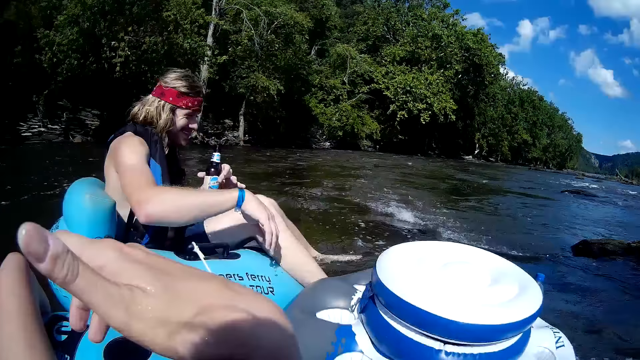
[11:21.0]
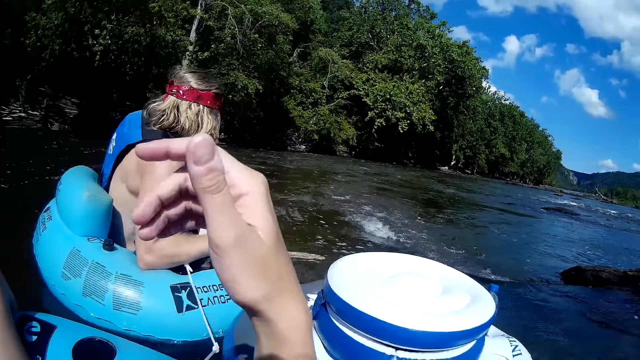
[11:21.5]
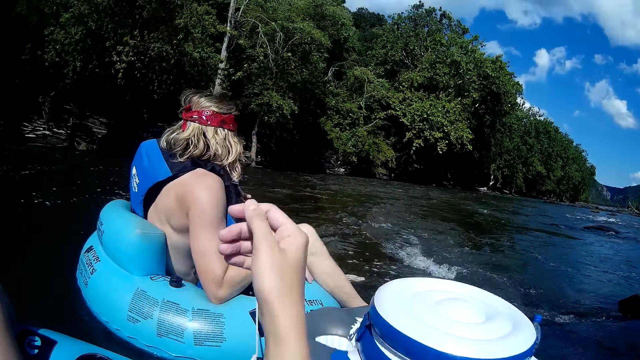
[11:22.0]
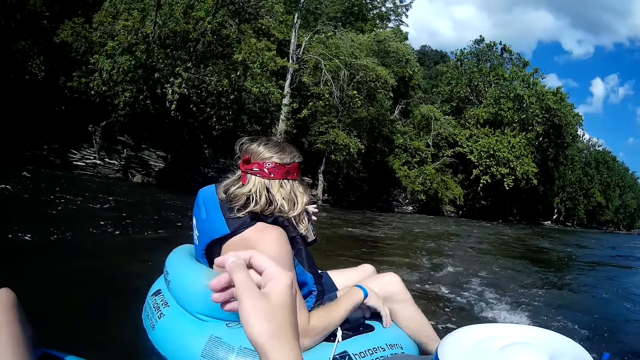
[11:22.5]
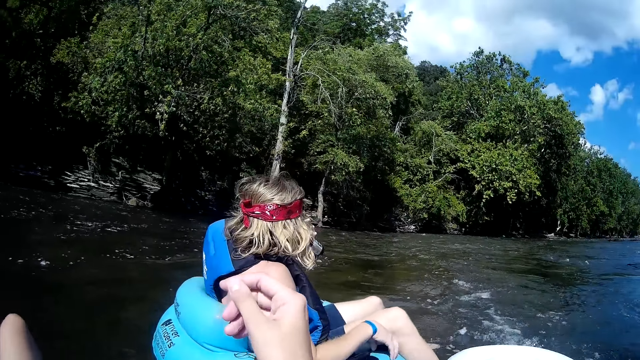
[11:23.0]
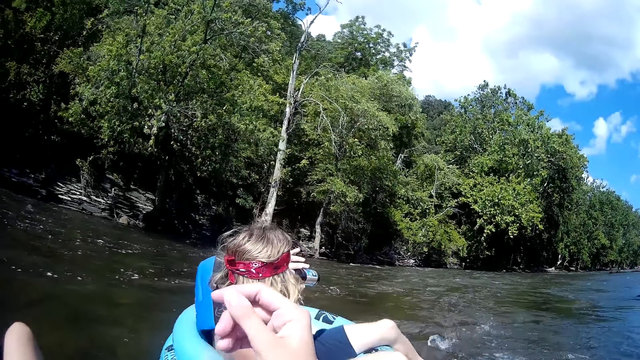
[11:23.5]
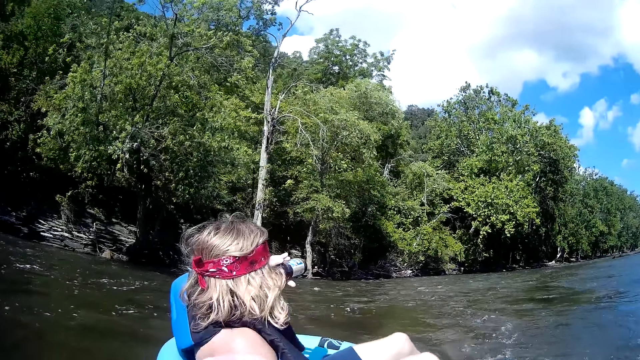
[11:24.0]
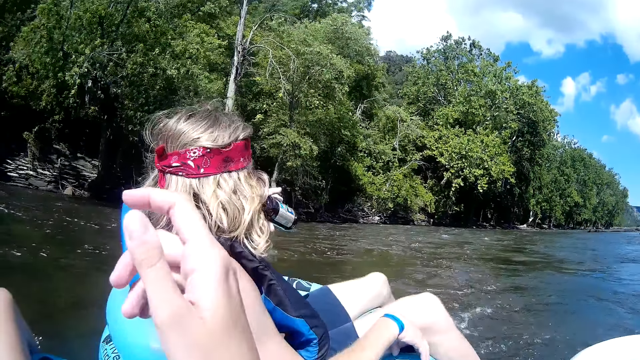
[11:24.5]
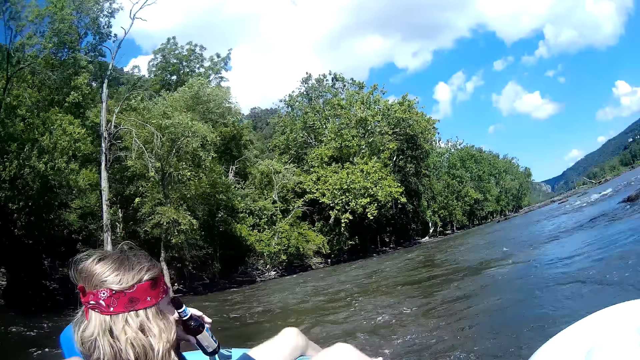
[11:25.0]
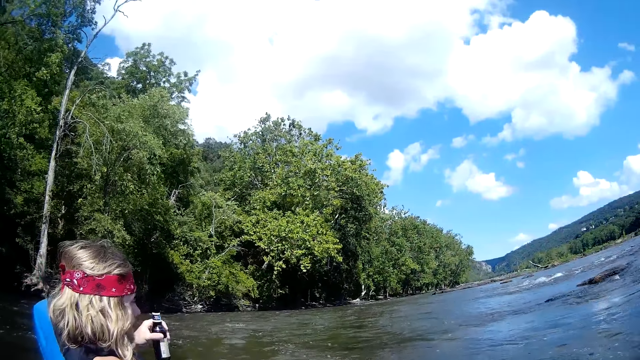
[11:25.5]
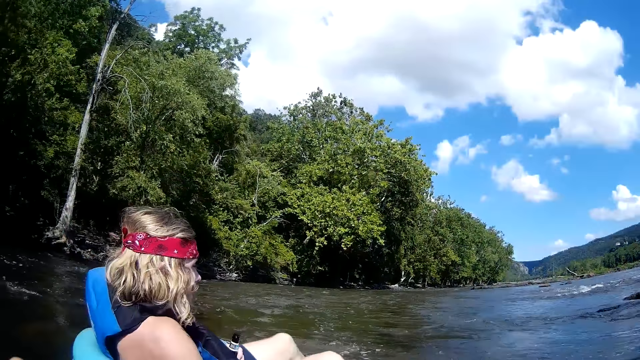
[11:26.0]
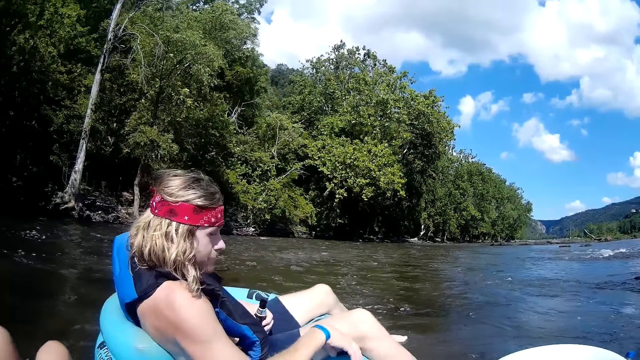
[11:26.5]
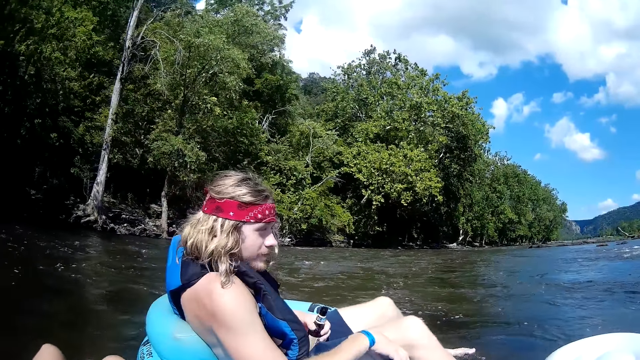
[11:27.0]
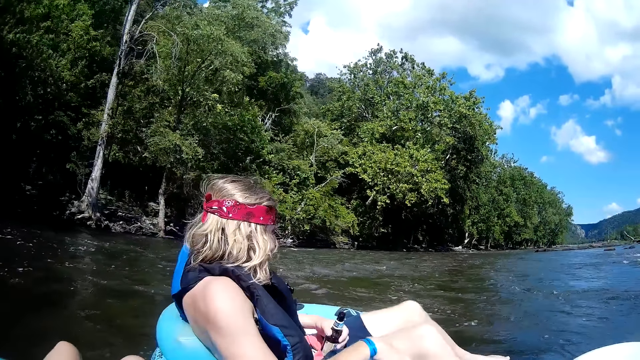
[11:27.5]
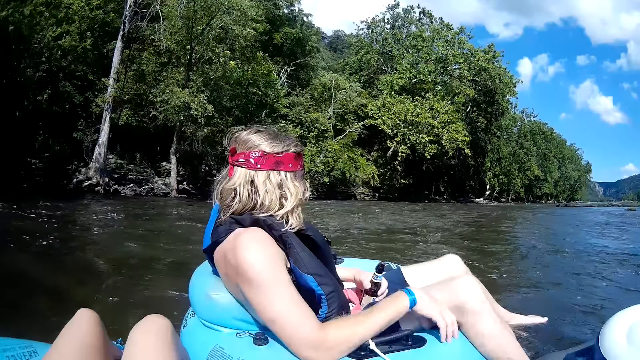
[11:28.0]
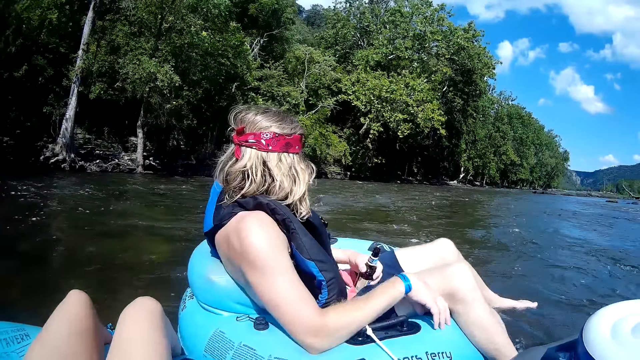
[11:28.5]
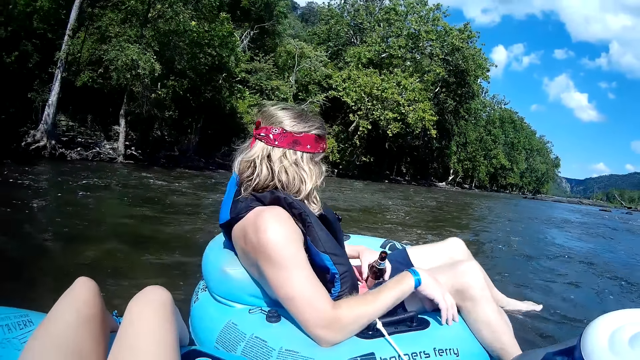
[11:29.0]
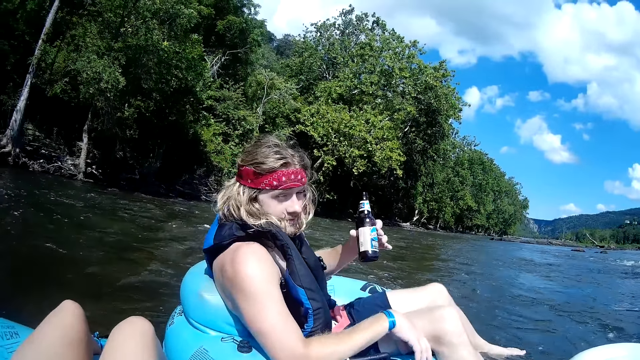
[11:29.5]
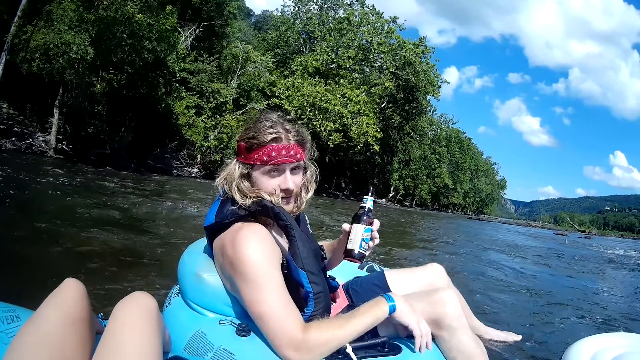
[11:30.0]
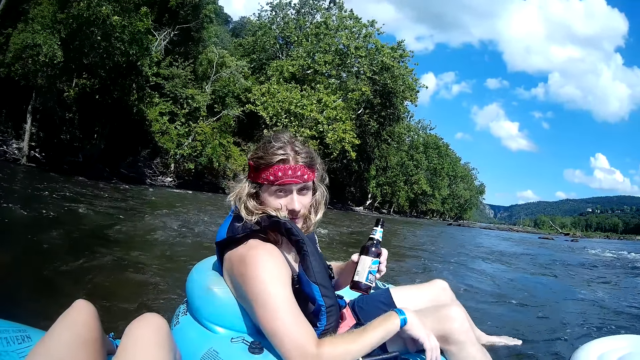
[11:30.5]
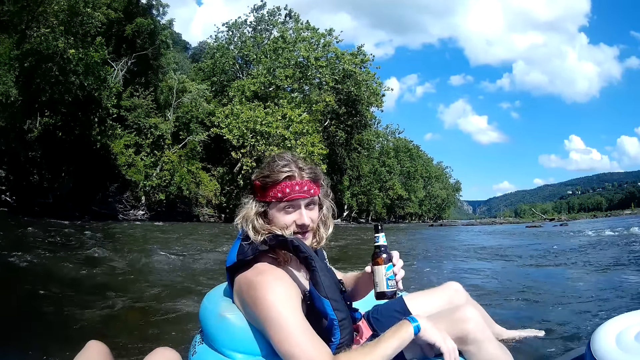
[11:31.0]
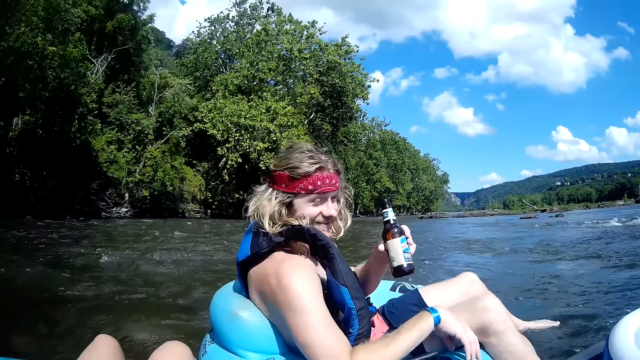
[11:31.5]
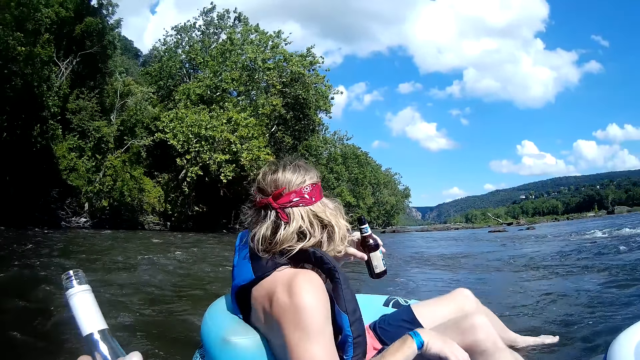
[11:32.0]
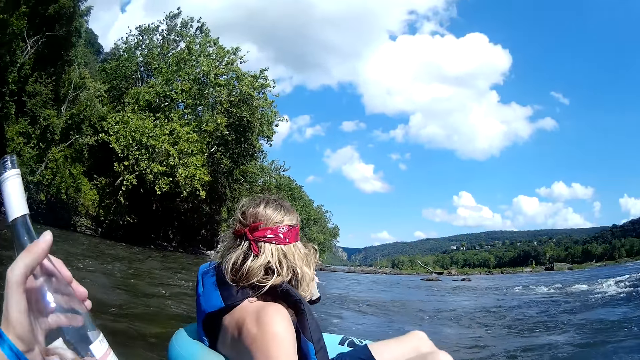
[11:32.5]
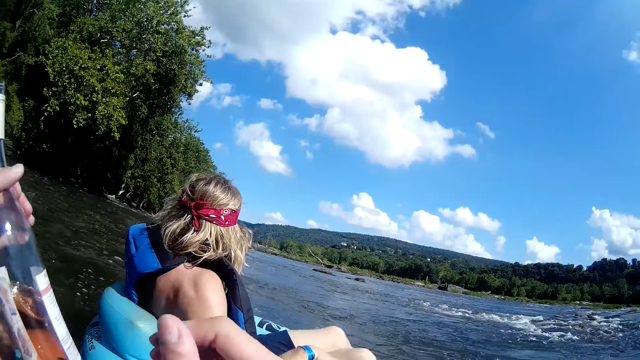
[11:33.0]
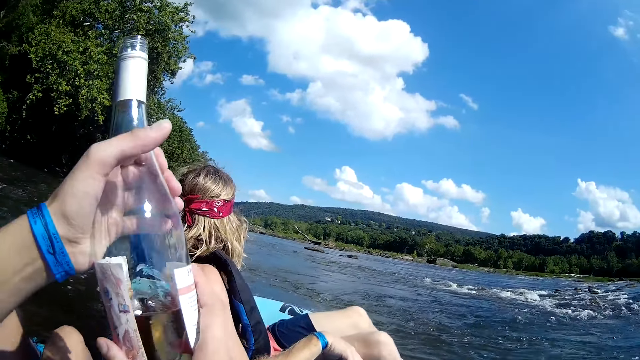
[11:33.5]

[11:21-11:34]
A man moves a hand. The camera wearer moves a hand. The man drinks some beer from the beer bottle with his left hand. The man puts down the bottle. The camera wearer stares at a person. The man holds up the bottle. The camera wearer holds up a bottle. The man drinks some beer from the beer bottle with his left hand.

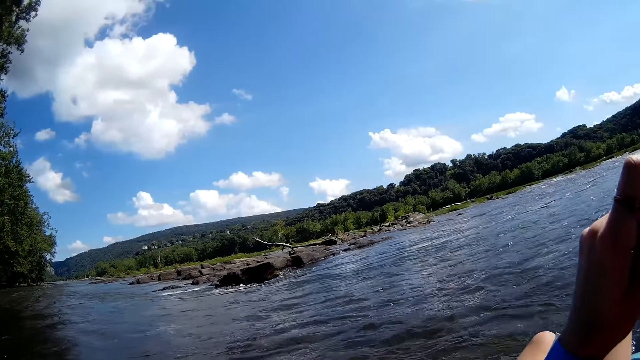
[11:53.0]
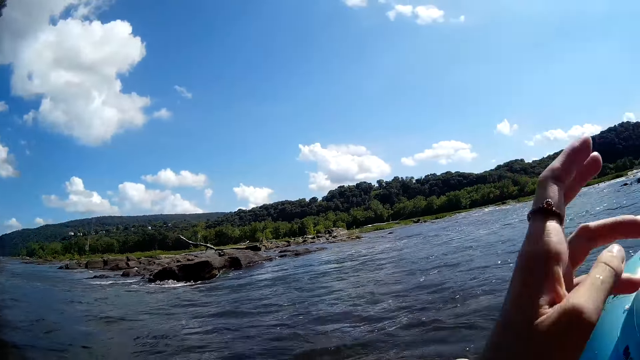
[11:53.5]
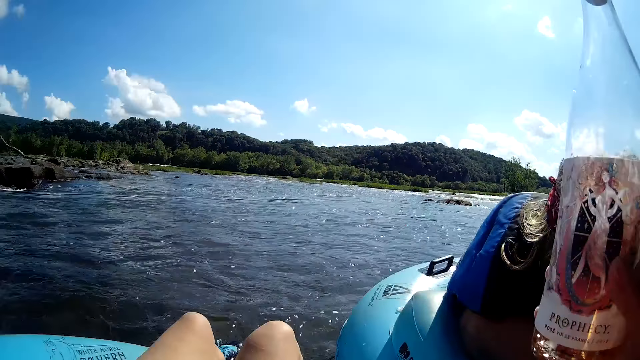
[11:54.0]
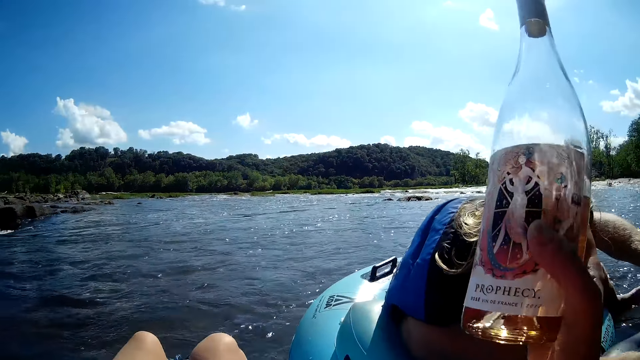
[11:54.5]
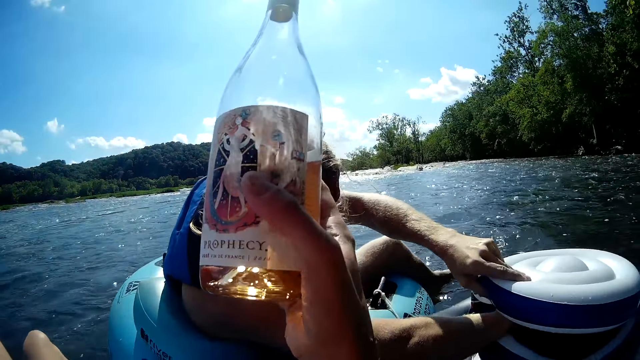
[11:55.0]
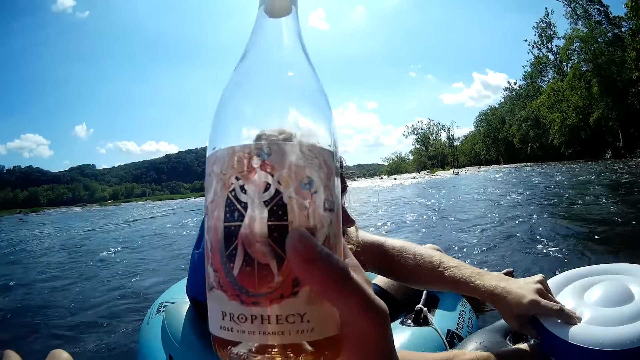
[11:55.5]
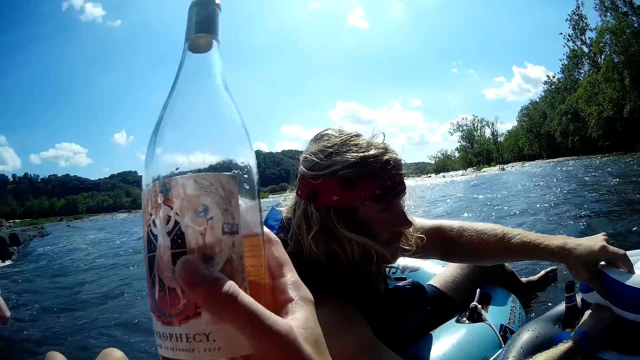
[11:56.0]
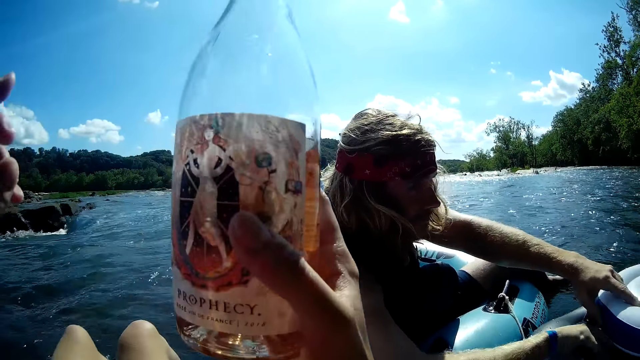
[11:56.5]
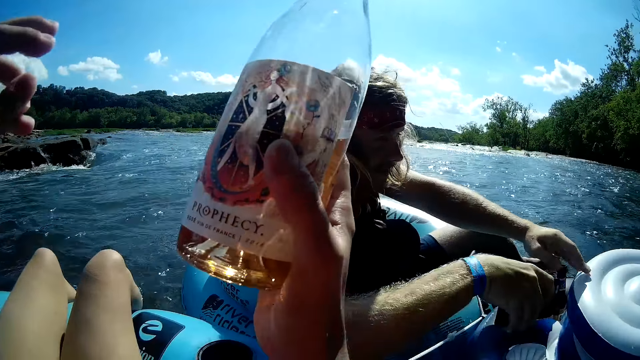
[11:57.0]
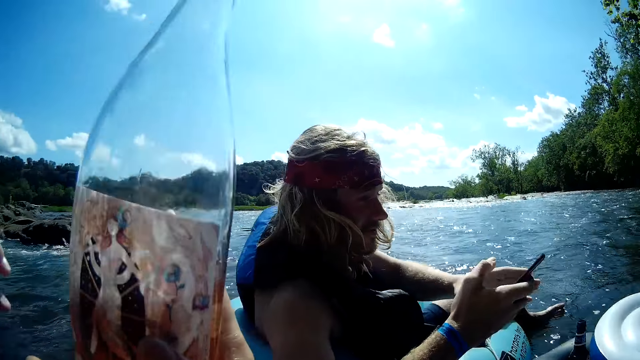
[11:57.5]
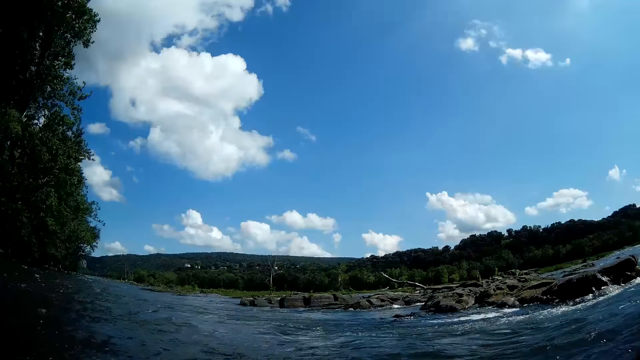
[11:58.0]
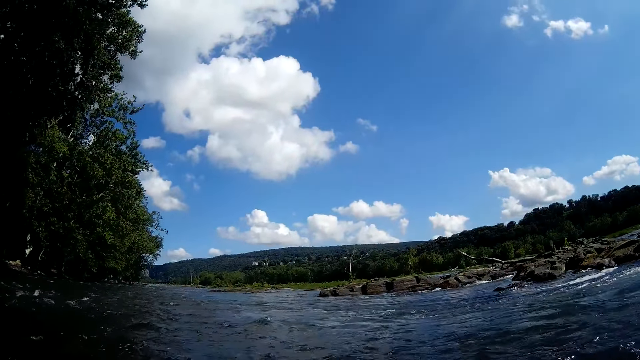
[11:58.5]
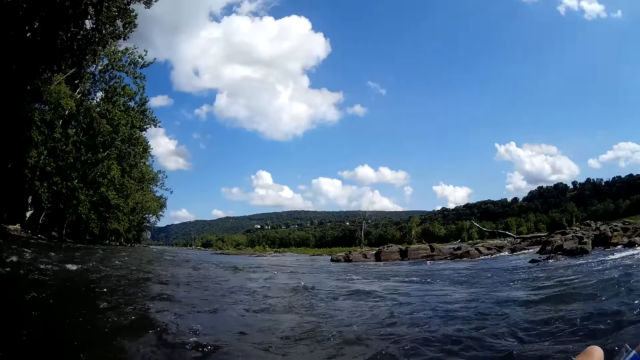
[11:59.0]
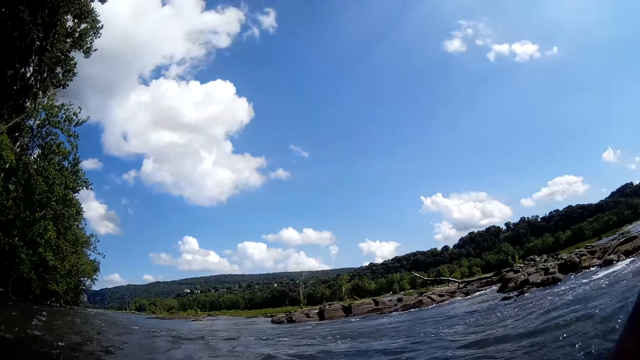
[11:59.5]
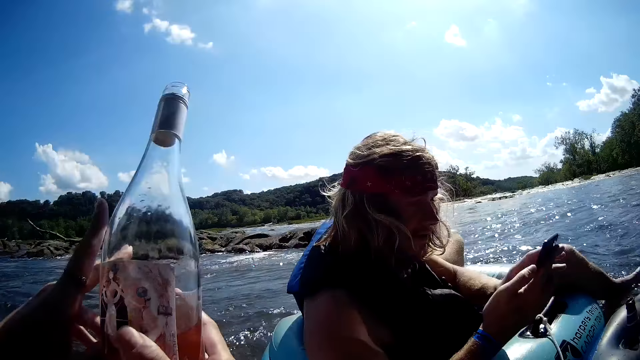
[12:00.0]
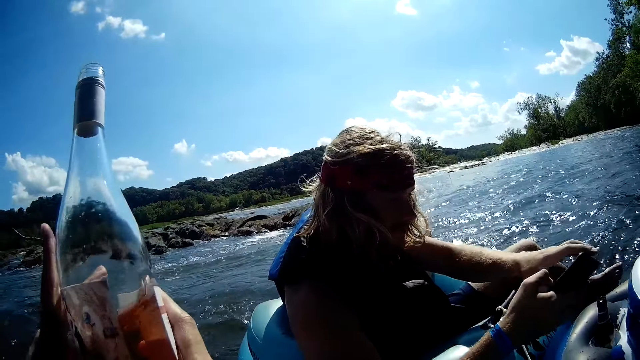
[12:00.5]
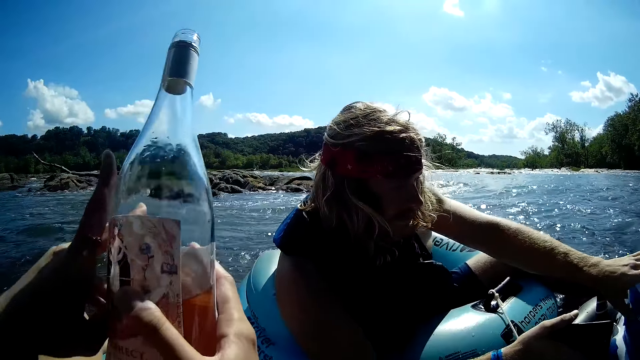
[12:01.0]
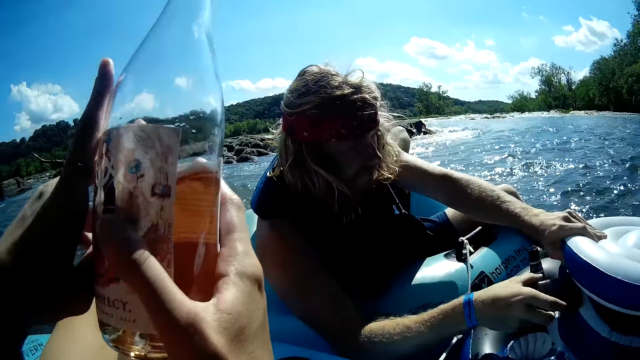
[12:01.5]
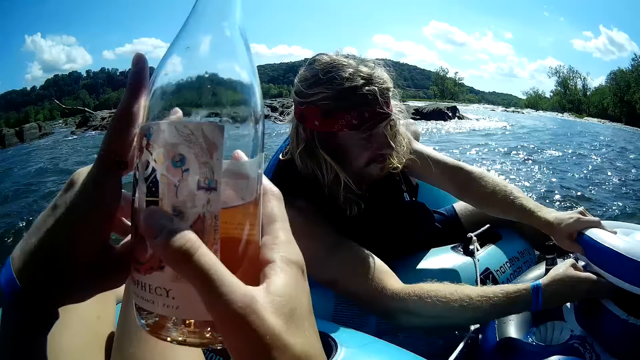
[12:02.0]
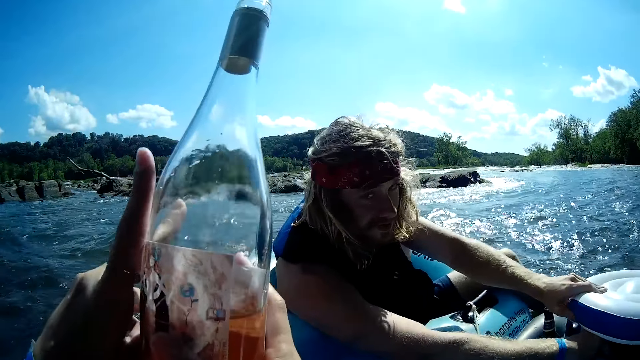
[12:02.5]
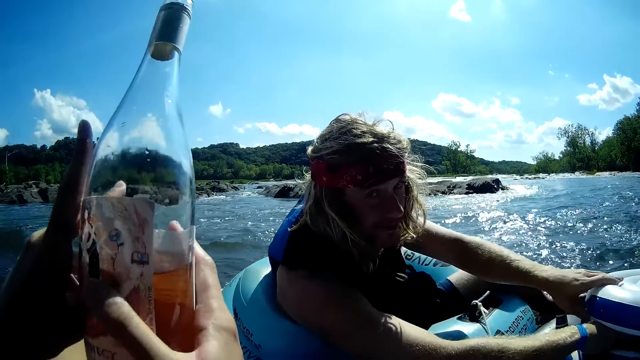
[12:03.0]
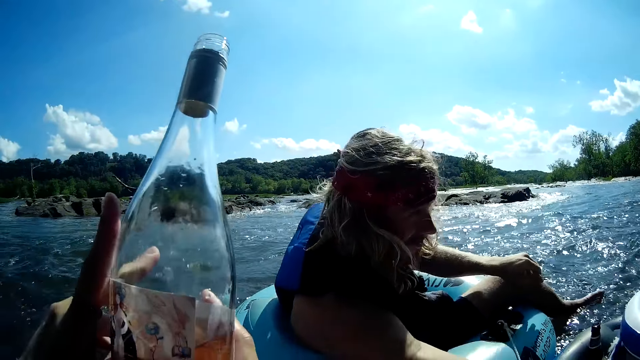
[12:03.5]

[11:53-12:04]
The camera wearer holds a bottle with a hand. A man holds something. The man removes a phone in something. The man operates the phone. The camera wearer looks at the river. They hold the bottle with hands. The man puts the phone in something.
